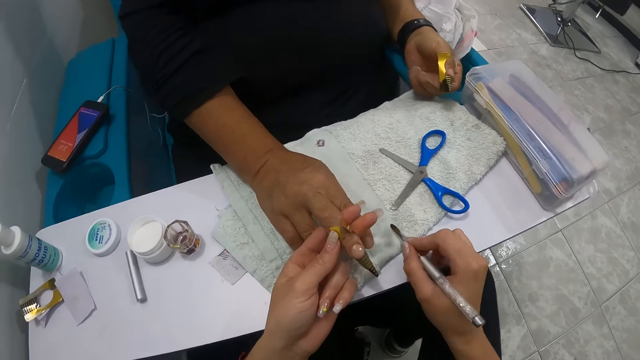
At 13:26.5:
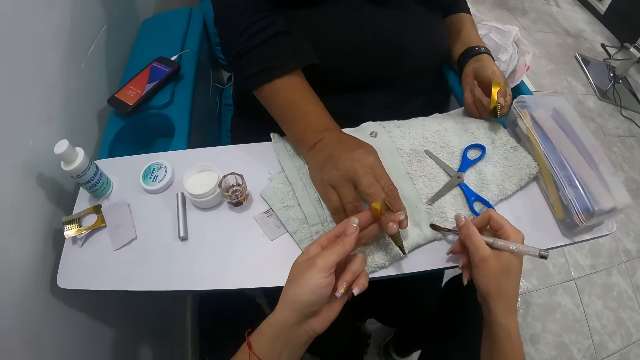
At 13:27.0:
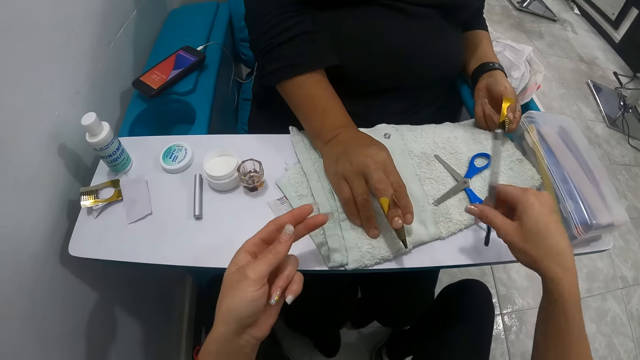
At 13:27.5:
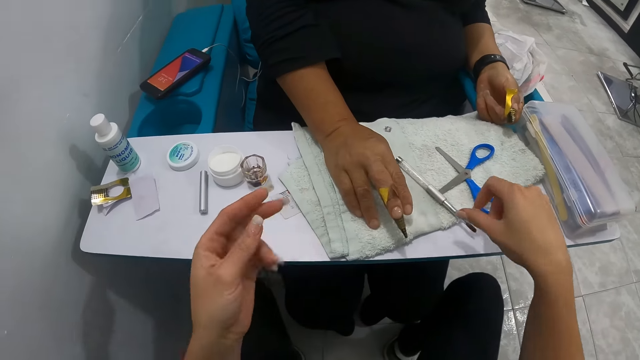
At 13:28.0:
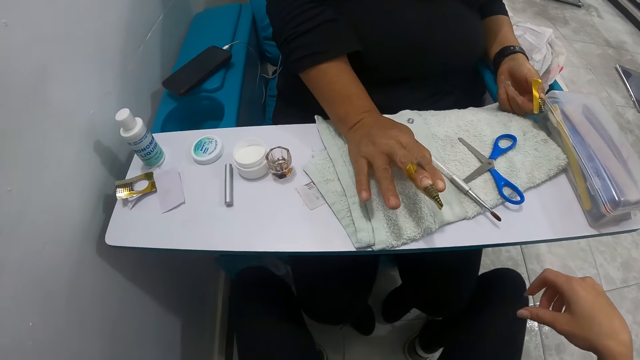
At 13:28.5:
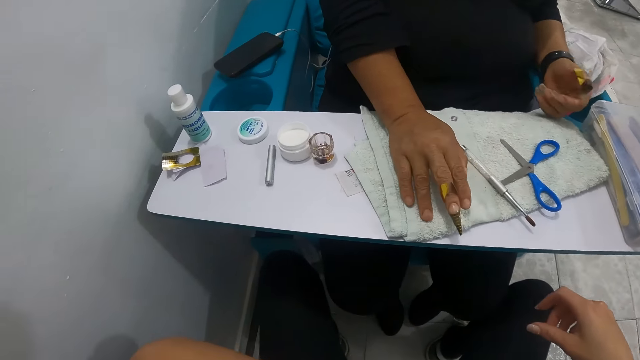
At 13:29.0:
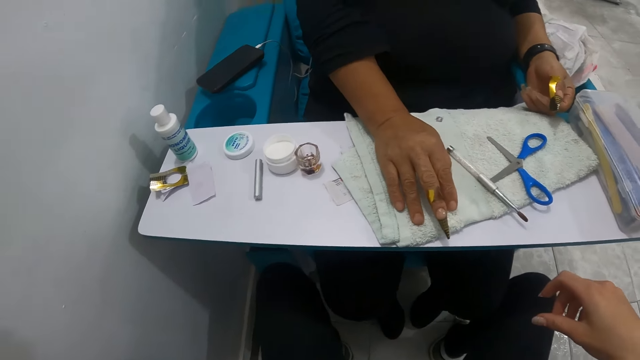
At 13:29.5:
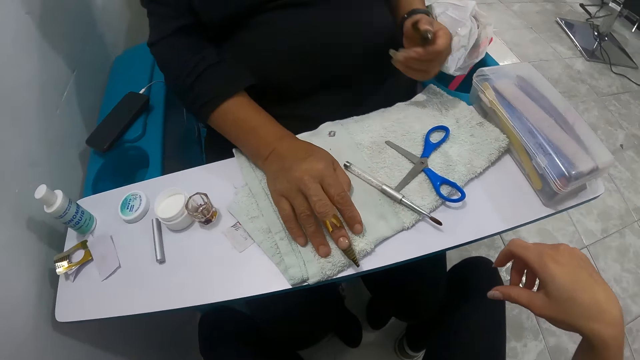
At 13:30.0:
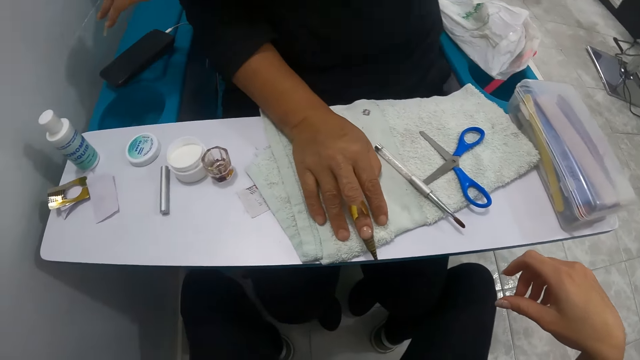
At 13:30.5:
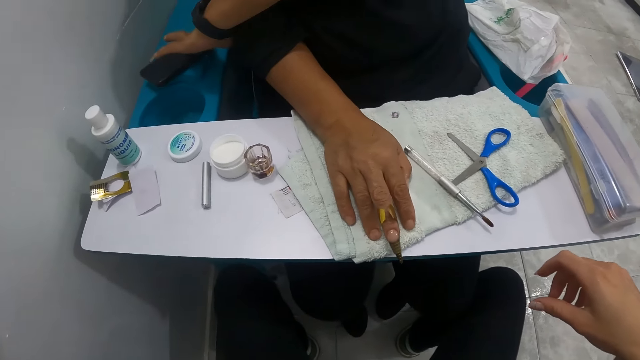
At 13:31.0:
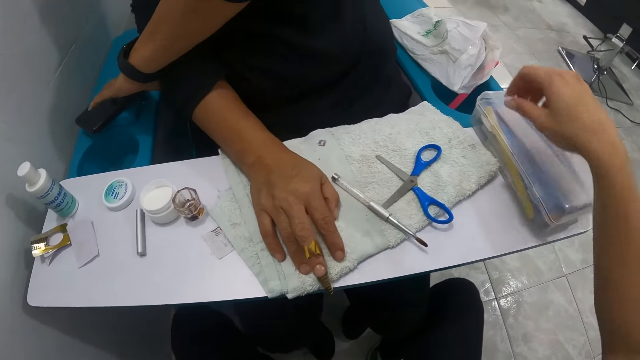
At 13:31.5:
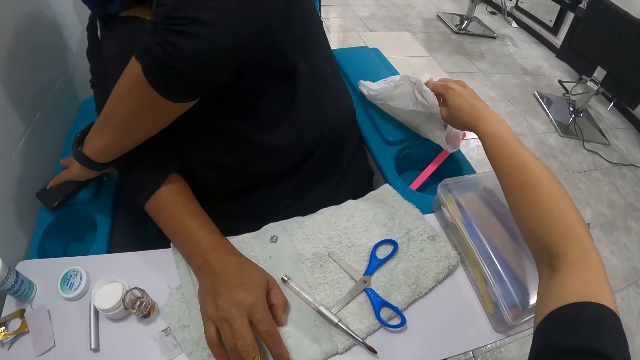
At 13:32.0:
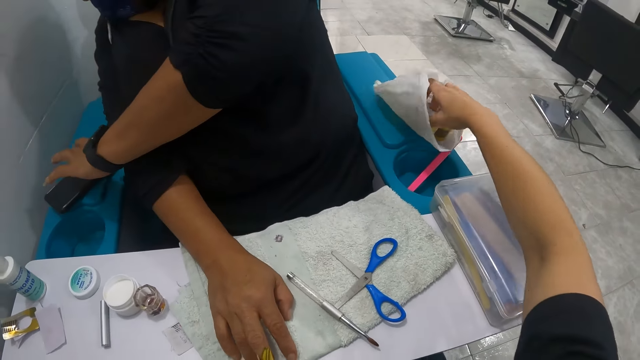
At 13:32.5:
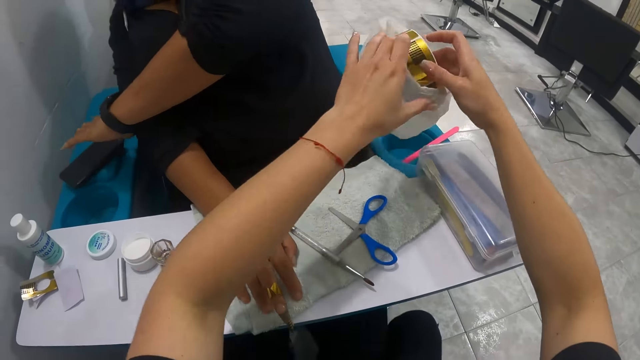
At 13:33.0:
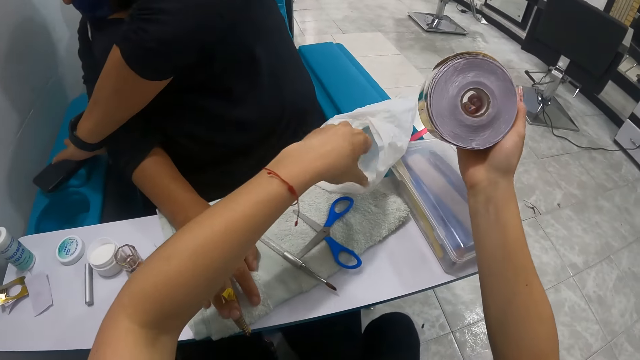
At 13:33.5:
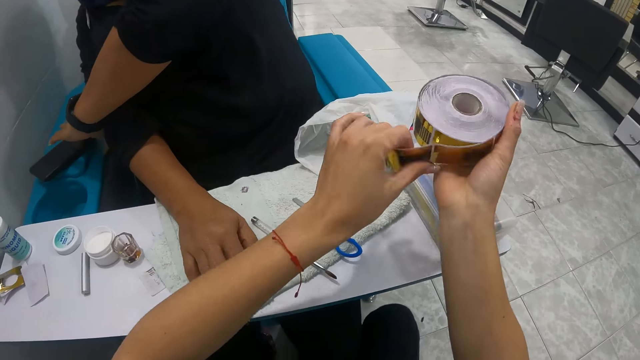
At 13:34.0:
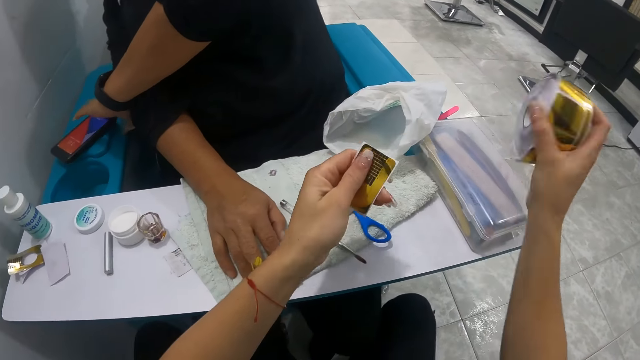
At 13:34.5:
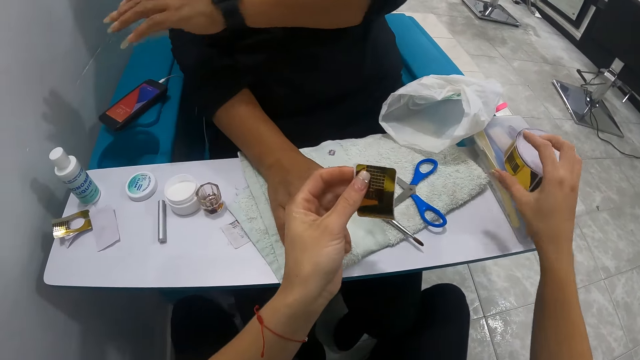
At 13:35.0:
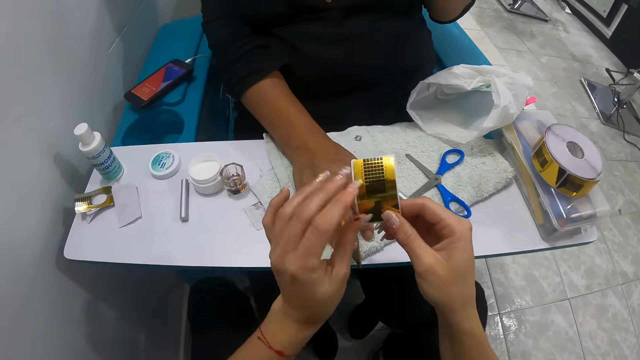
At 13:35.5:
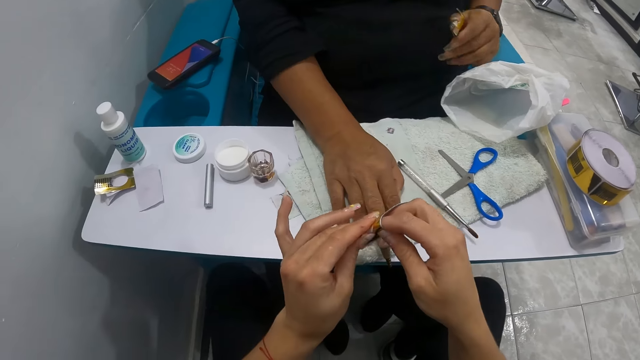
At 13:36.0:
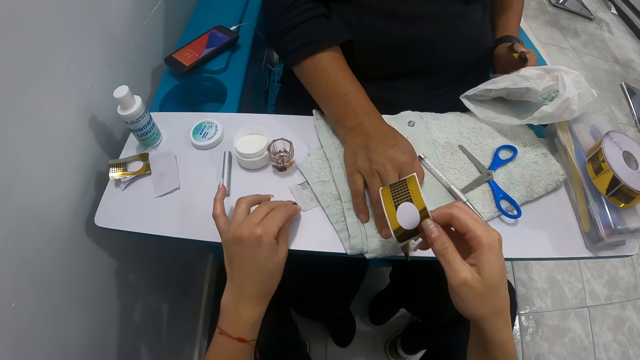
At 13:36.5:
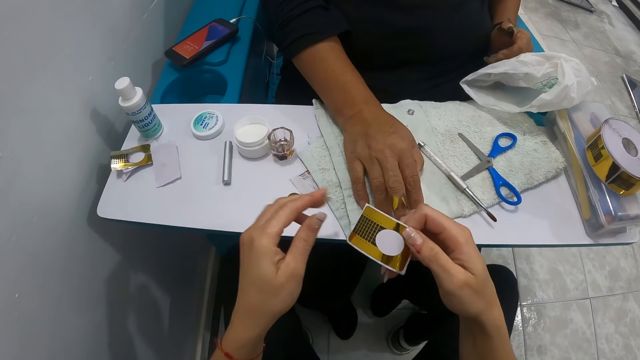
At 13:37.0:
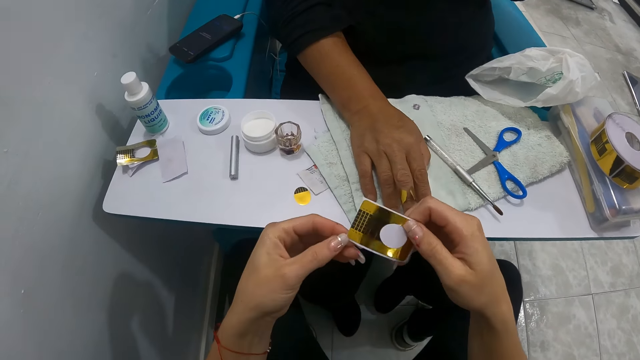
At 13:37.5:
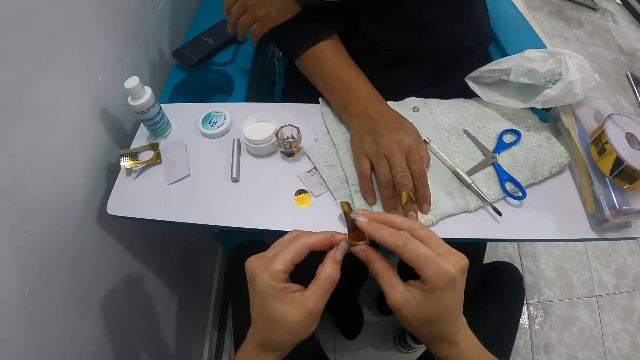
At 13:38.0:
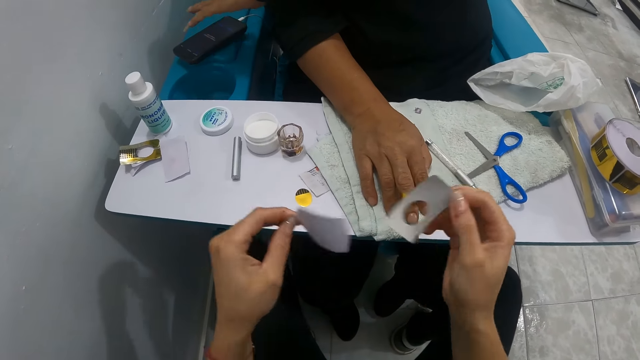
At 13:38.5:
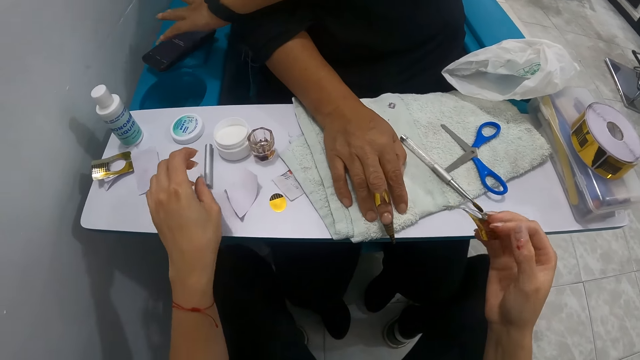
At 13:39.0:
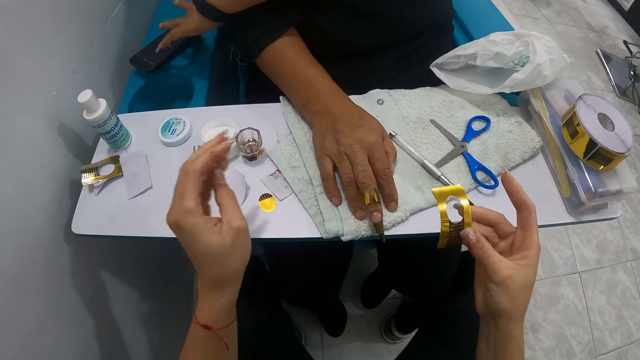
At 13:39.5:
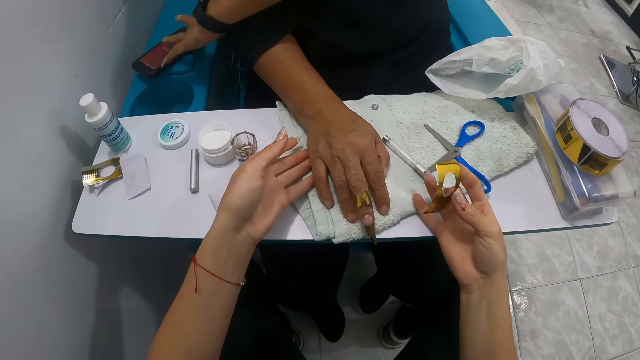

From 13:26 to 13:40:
The camera wearer wipes the nail brush in her right hand on the towel. She drops the brush in her right hand on the towel. A woman swings fingers. The camera wearer looks around. The woman scrolls on a phone. She picks the phone with her left hand. The camera wearer puts her right hand into a white plastic bag. She picks the plastic bag from an arm rest with her right hand. She pushes the plastic bag with her left hand. She pulls out a reel of nail guide from the plastic bag with her right hand. She pushes the plastic bag on the arm rest with her left hand. She cuts out a nail guide from the reel of nail guide with her left hand. She drops the reel of nail guide on a transparent case with her right hand. She peels a piece from the nail guide with her hands. She places the nail guide piece on the table with her left hand. She peels the nail guide with her hands. The woman scrolls on the phone. The camera wearer places a paper on the table with her left hand.

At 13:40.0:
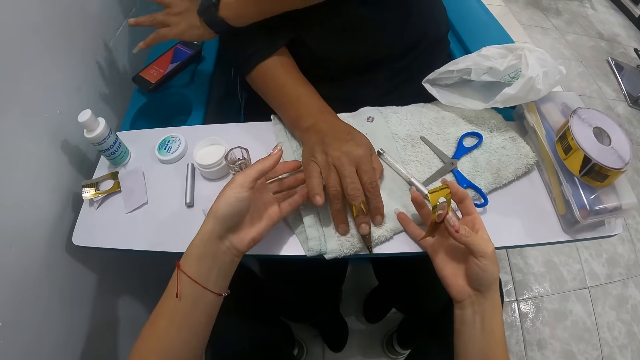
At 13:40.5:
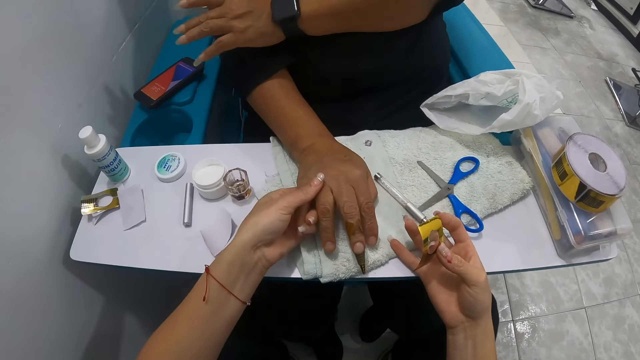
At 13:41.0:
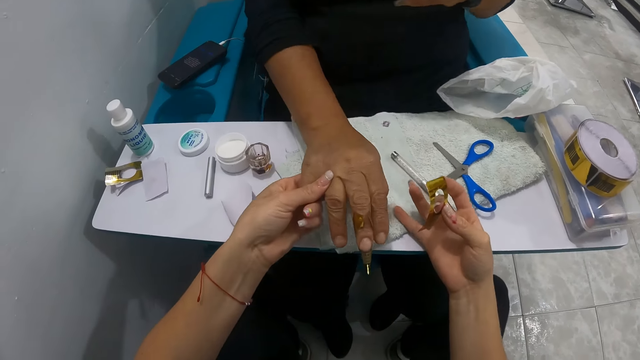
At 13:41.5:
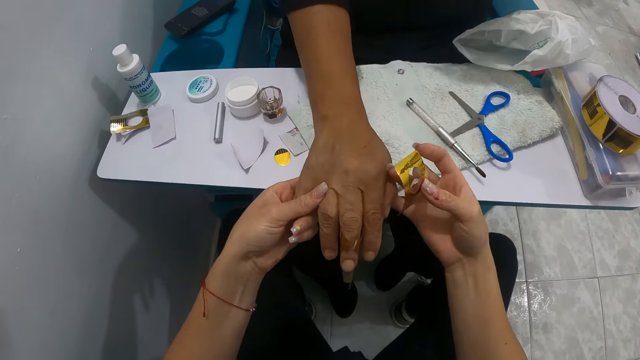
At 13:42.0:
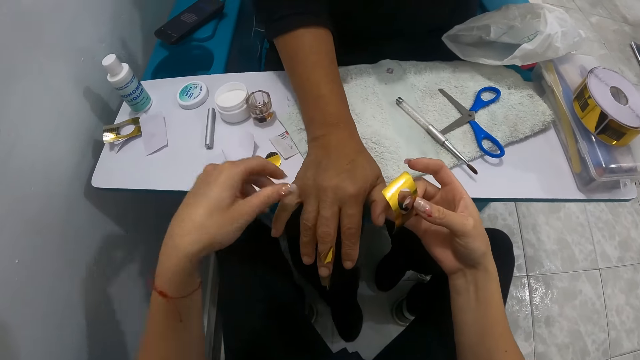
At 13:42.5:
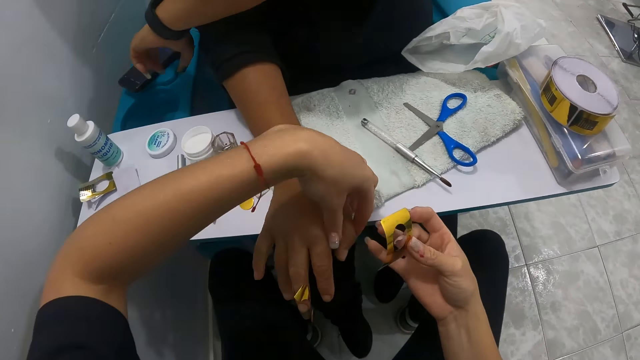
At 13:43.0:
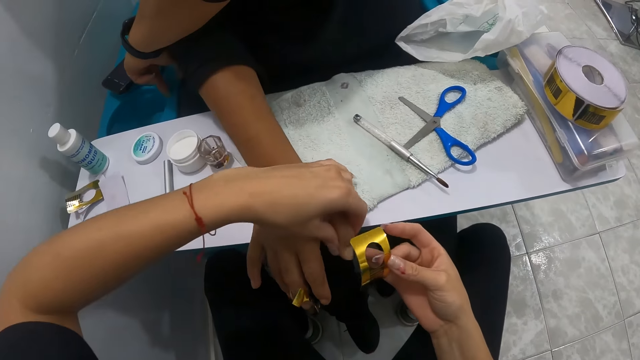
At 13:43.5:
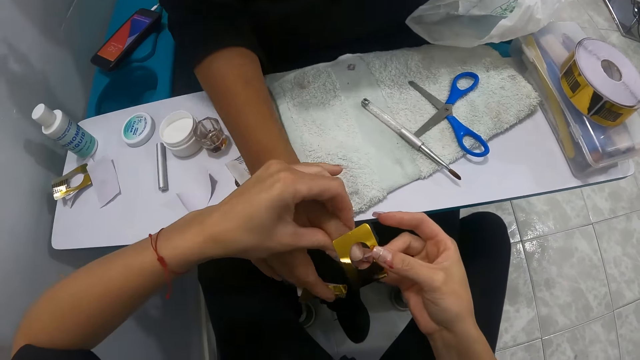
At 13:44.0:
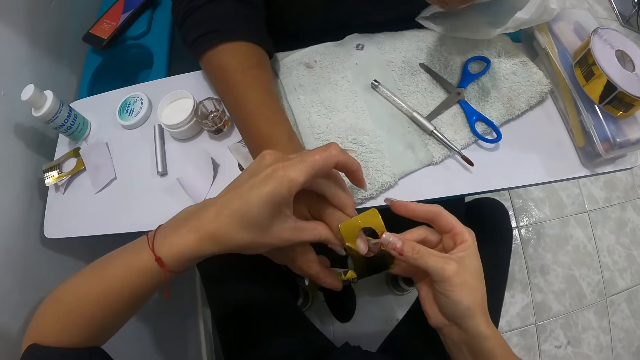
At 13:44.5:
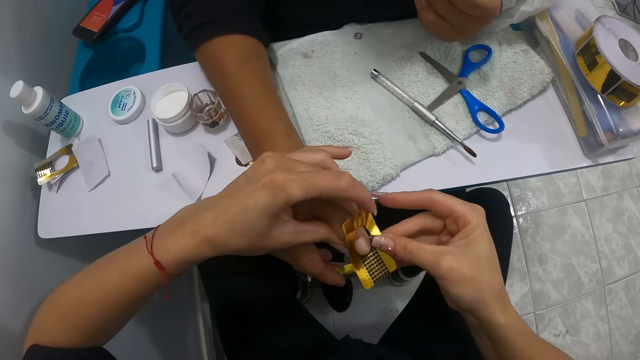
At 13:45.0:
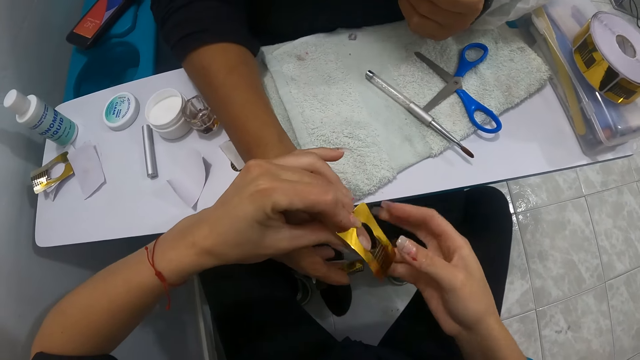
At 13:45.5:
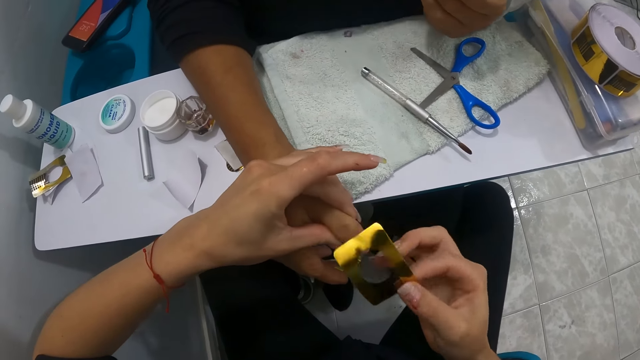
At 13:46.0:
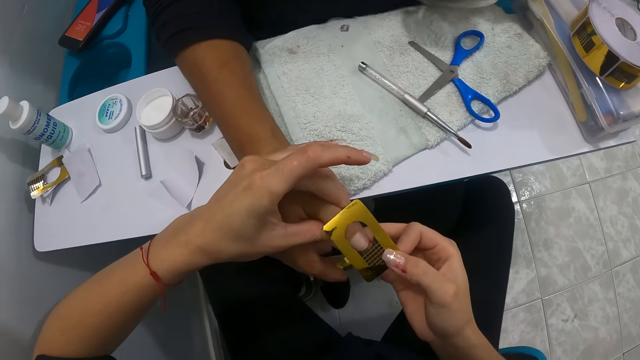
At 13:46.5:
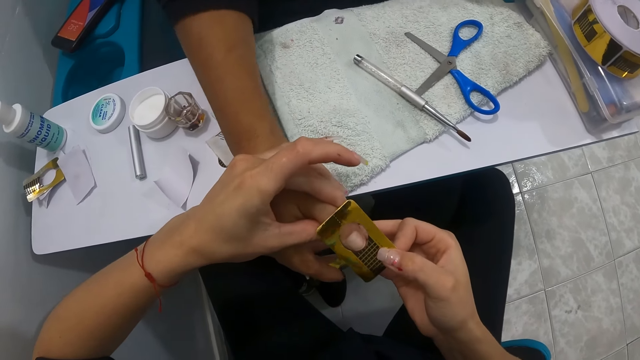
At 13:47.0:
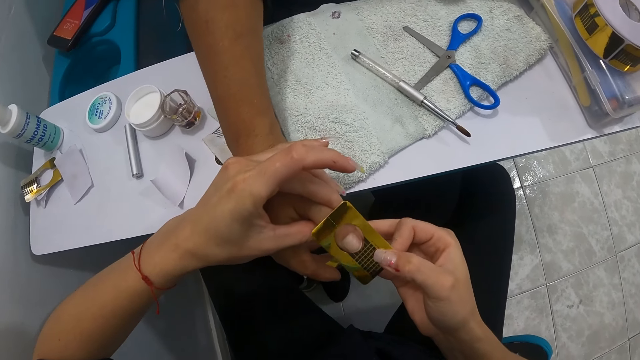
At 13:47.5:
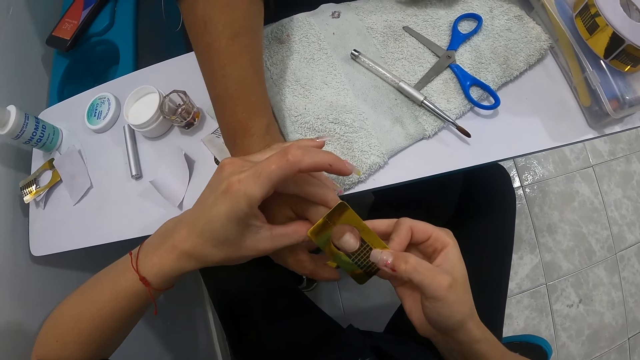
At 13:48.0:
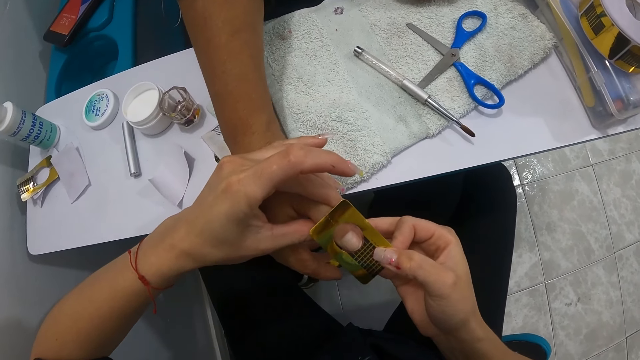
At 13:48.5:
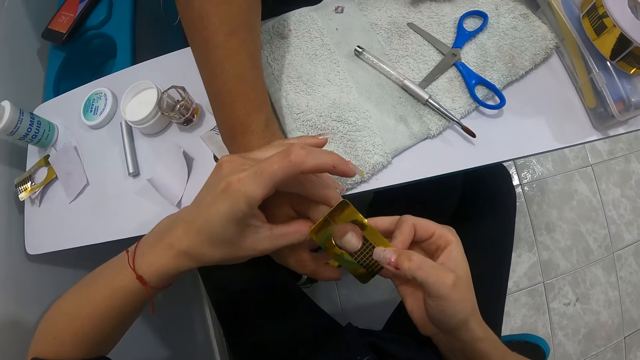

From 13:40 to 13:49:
The camera wearer lifts the woman's right hand with her left hand. She pulls the woman's right hand with her left hand. She holds the woman's right hand with her hands. She holds the woman's right thumb with her left hand. The woman scrolls on a phone. The camera wearer places the nail guide on the woman's right thumb with her right hand. She attempts to attach the stripping tape around the left thumb of another woman with her right hand.
